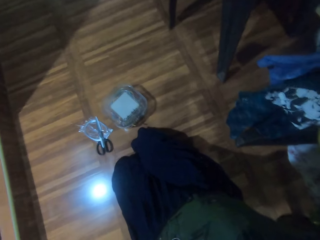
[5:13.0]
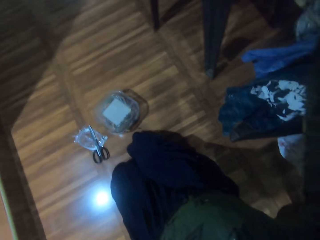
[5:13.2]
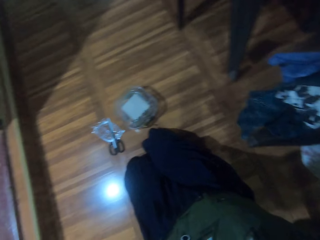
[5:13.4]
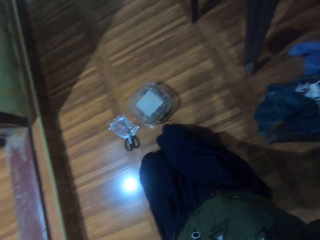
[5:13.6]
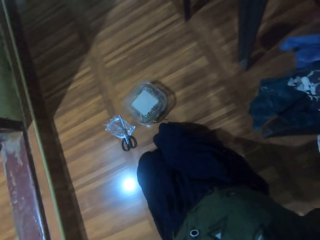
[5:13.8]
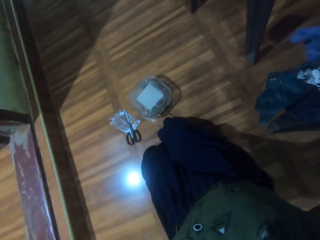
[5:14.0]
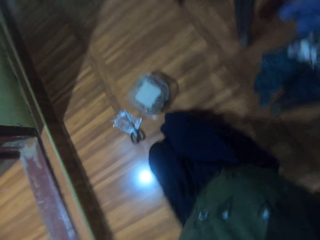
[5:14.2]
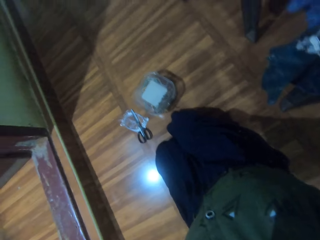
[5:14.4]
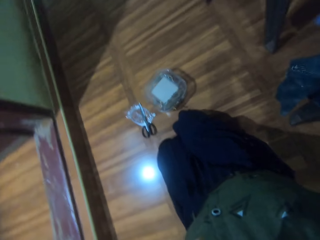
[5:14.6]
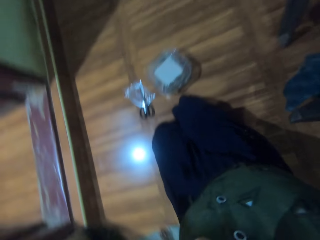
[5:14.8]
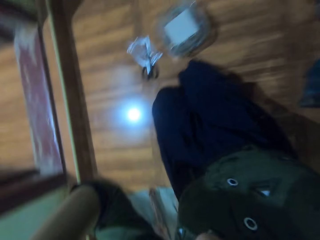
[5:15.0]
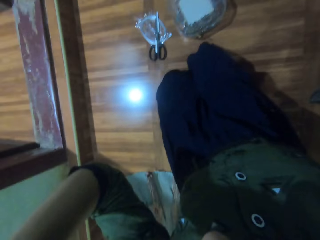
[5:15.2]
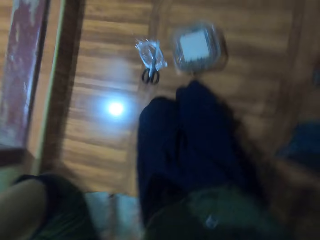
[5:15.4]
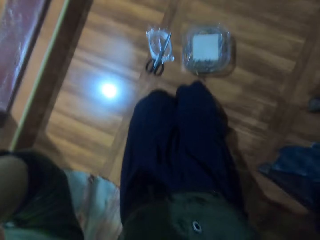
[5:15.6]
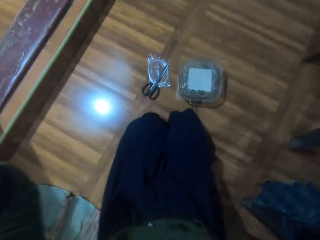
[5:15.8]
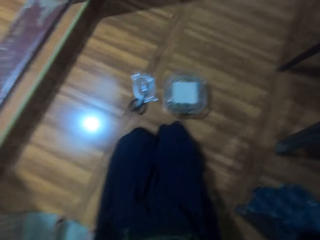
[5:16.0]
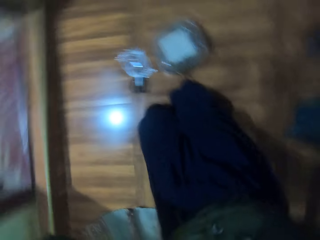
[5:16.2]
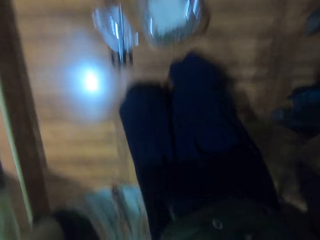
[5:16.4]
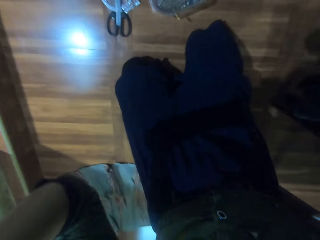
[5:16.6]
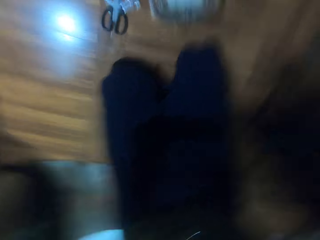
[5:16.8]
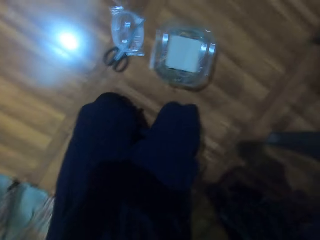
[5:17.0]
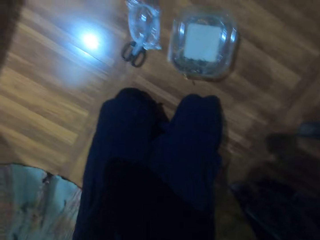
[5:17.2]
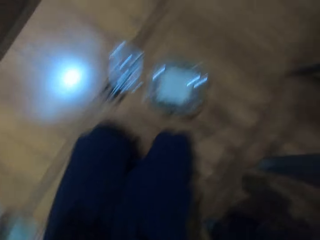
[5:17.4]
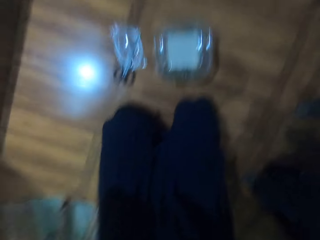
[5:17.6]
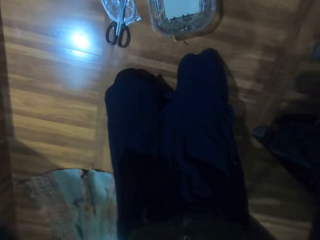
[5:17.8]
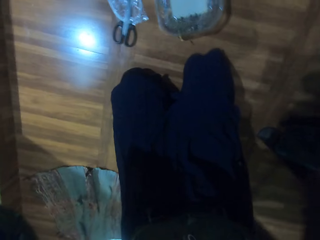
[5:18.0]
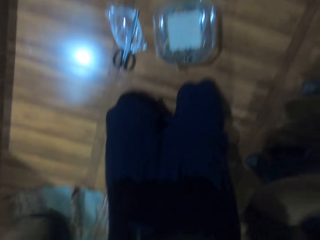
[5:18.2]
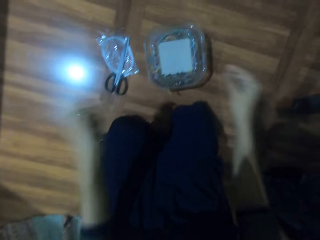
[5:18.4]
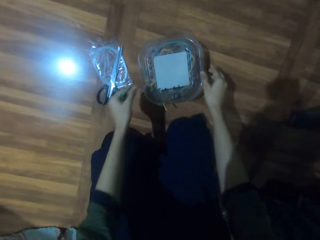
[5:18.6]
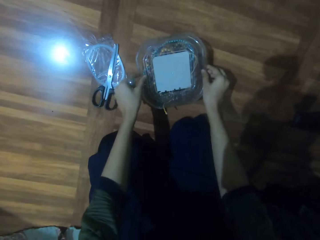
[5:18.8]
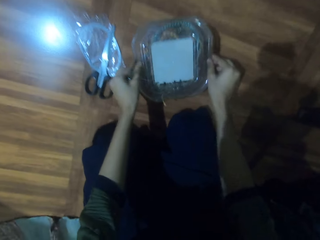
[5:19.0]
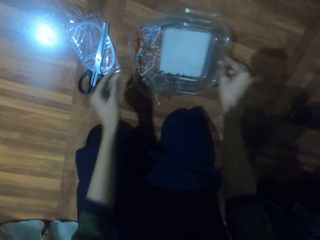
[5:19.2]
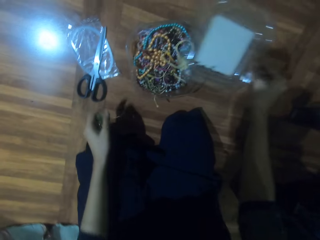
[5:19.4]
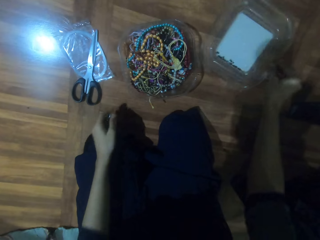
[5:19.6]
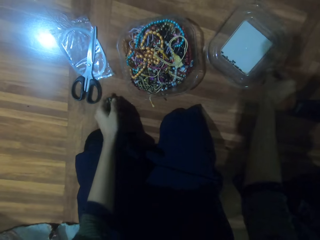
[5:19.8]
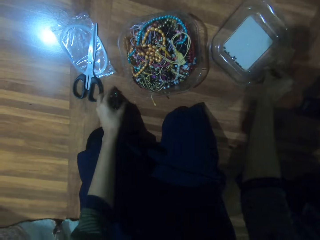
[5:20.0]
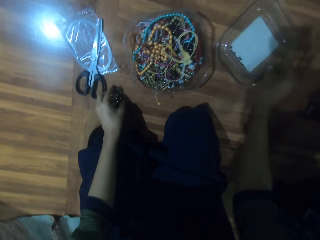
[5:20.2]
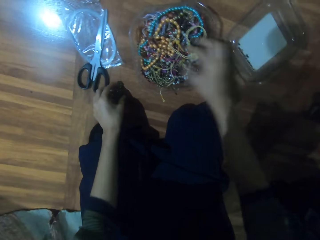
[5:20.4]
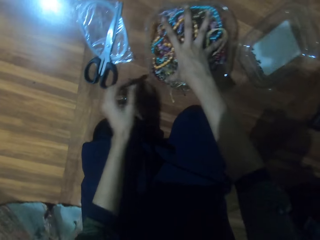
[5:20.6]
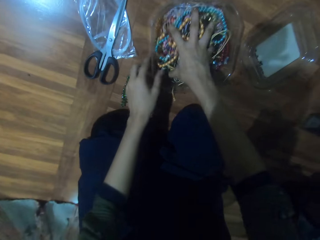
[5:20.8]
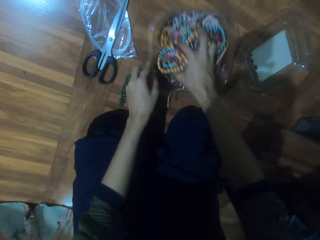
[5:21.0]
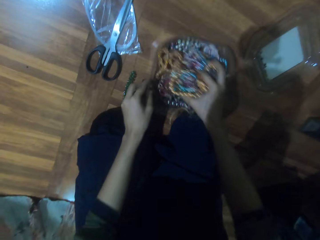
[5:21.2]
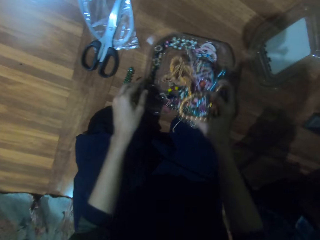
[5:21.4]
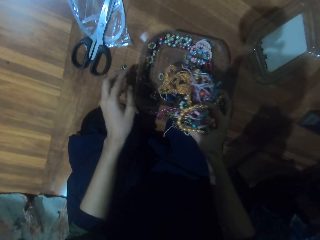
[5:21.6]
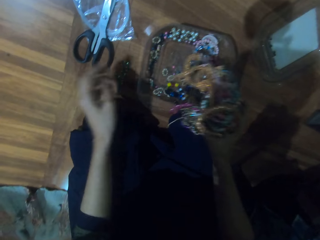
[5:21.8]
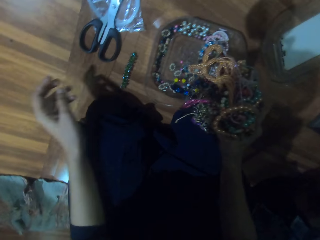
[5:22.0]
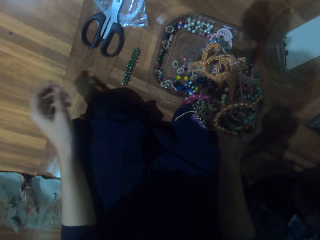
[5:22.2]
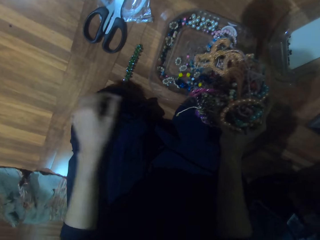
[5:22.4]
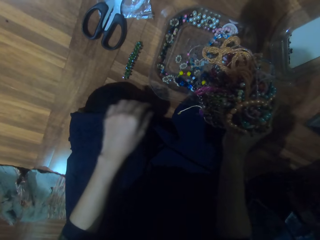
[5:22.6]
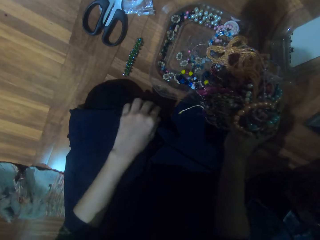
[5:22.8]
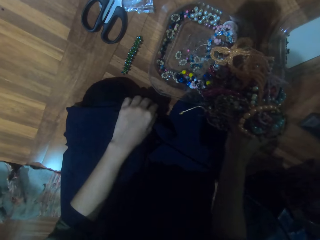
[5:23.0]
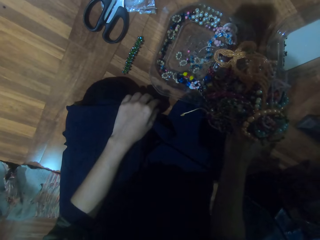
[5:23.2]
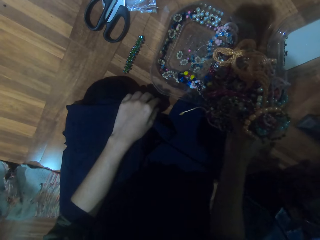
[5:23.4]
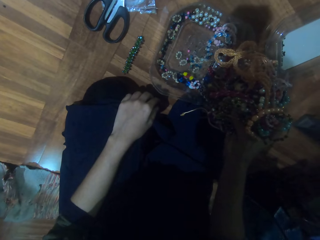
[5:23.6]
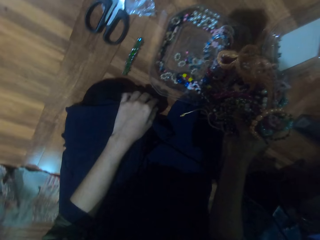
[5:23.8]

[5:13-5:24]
The camera wearer removes the jewelry lid and holds the jewelry with the left hand. They open the box. They put the jewelry lid on the floor, put the jewelry on the floor, grab the jewelry in the container, pull the jewelry container and hold the jewelry.

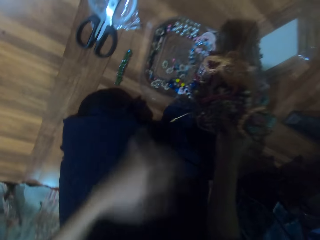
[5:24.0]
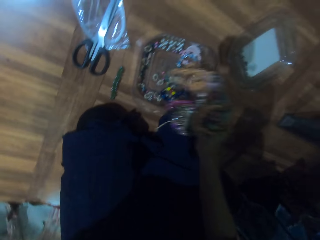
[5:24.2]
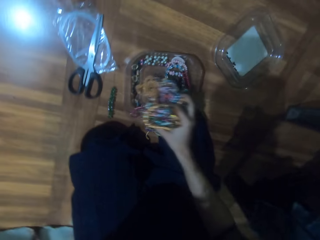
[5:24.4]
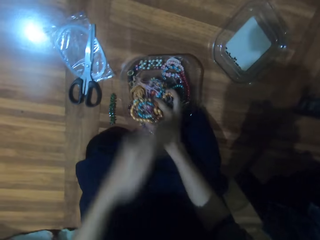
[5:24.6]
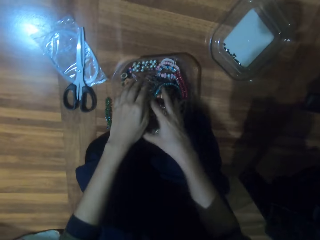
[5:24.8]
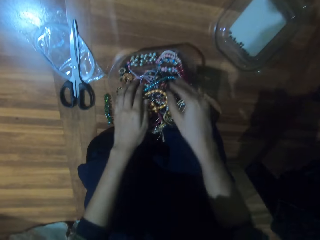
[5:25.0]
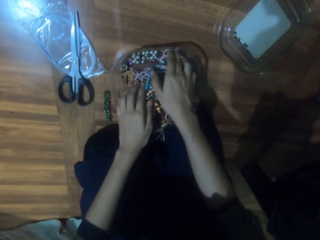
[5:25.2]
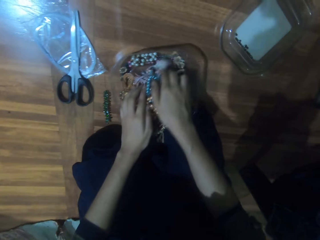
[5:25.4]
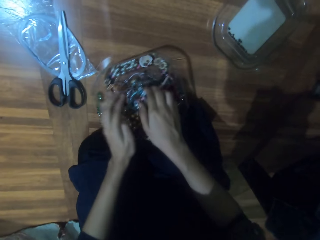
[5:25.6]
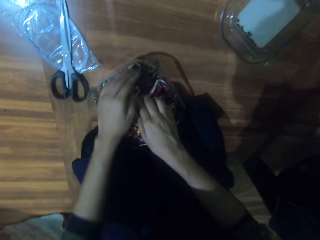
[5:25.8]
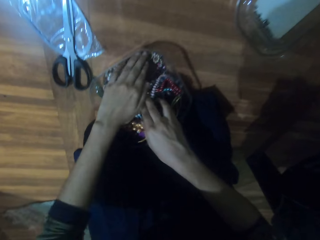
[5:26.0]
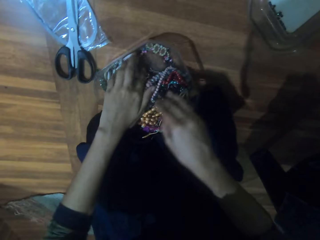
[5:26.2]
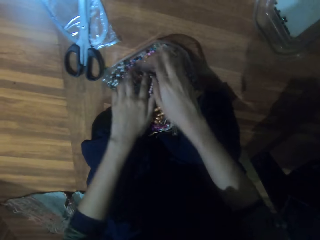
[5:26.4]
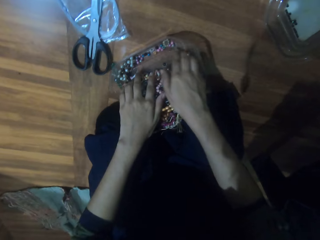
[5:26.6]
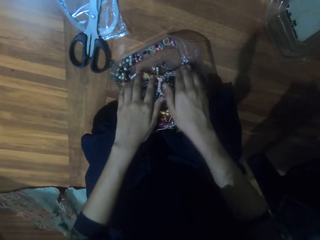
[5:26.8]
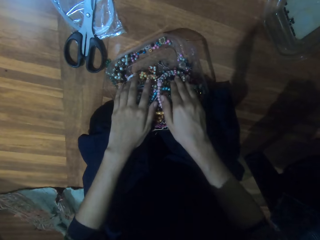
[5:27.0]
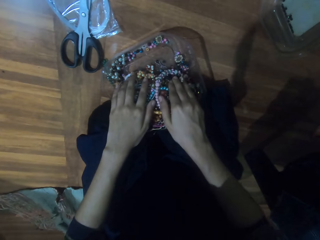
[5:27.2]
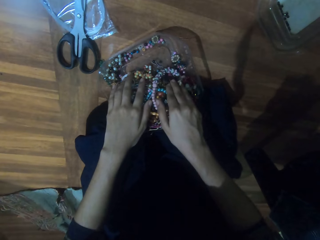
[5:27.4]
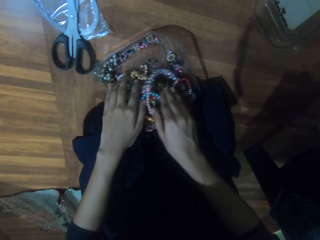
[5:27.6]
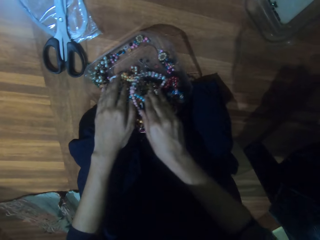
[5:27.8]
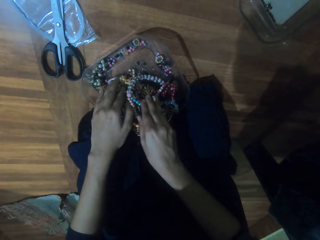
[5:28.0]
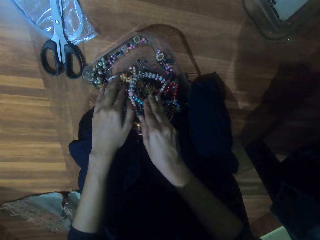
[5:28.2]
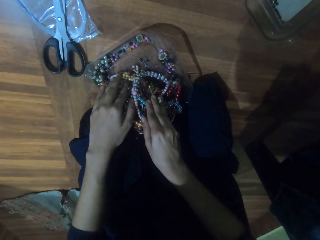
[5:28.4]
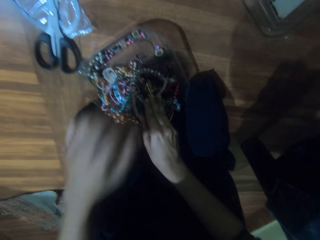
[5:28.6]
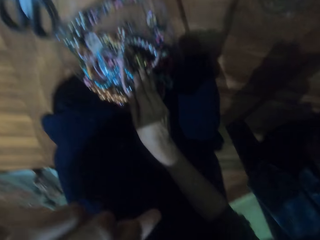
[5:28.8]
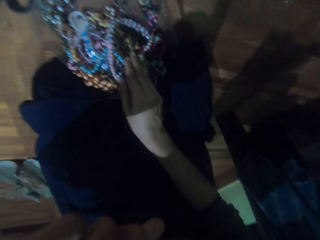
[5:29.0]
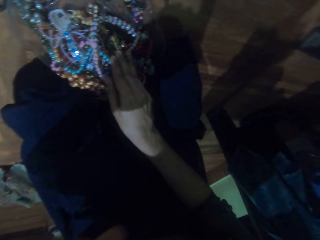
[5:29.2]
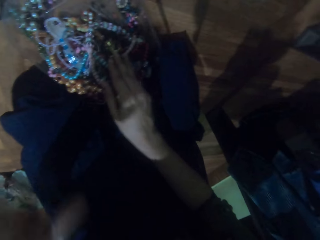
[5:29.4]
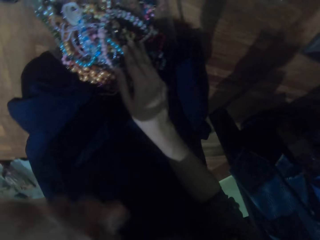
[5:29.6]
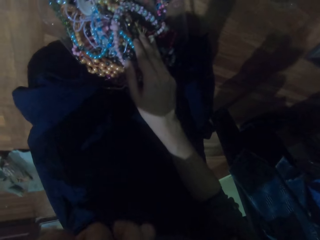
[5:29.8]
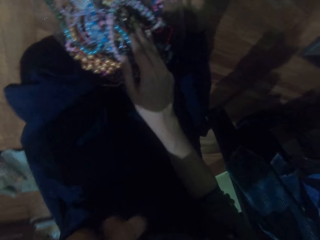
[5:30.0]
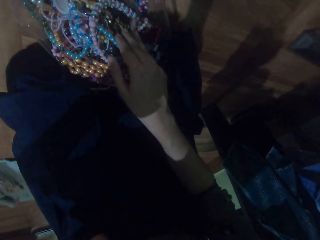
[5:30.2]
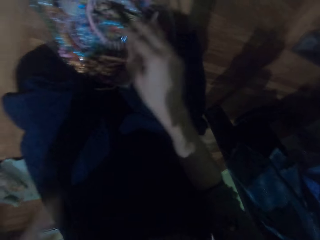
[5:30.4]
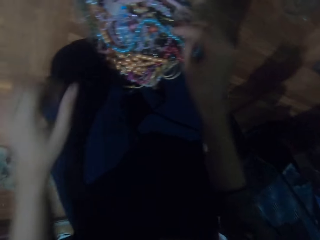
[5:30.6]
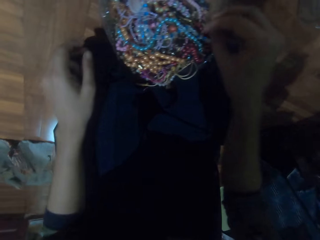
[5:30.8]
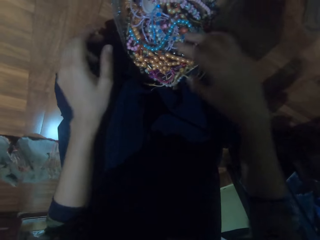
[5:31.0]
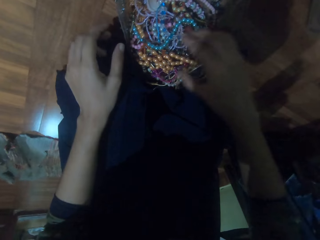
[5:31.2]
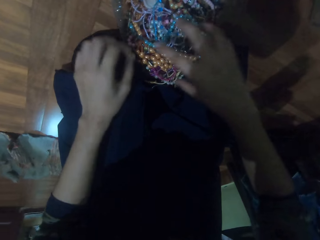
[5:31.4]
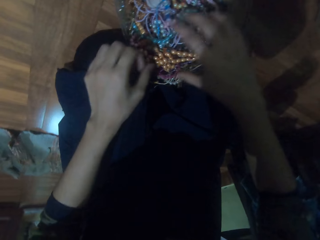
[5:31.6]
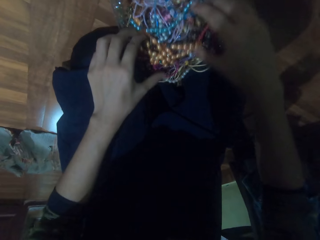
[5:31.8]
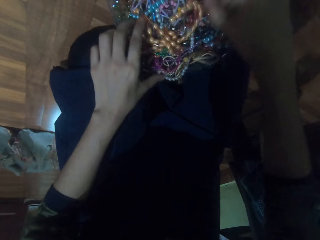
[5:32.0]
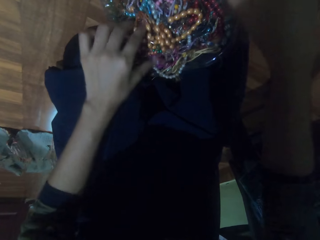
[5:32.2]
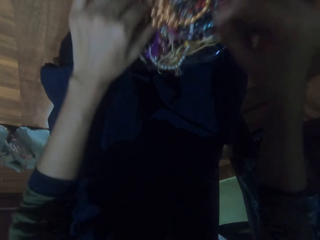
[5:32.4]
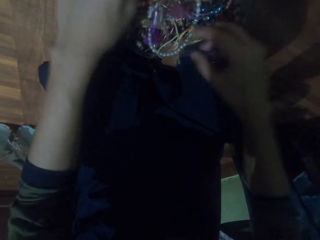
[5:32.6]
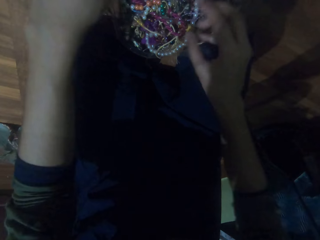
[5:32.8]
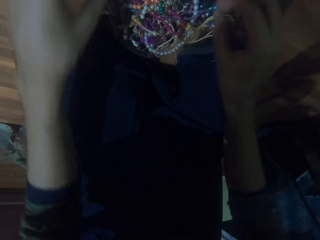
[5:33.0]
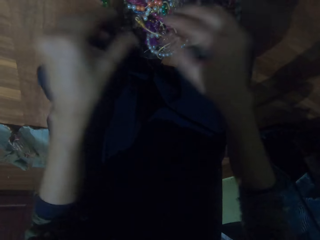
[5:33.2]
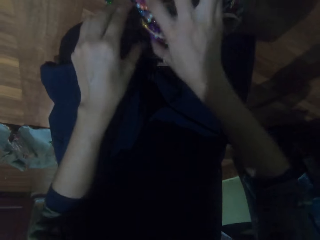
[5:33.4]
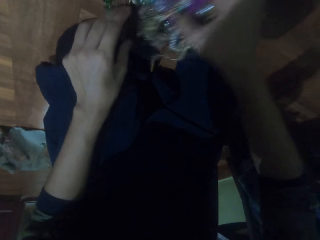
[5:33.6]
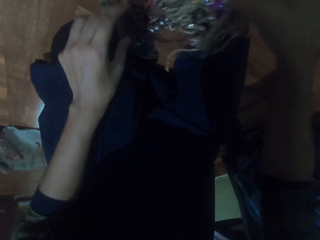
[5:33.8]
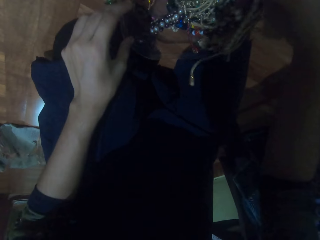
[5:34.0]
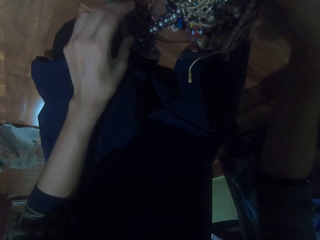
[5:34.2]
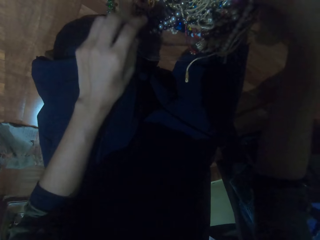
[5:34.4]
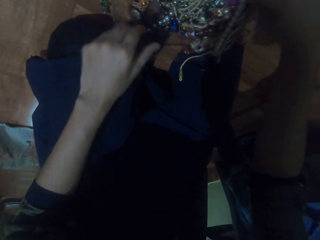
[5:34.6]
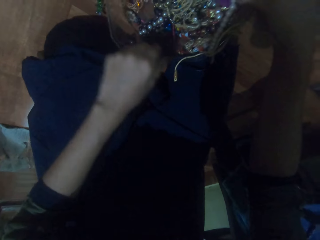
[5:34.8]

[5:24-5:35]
The camera wearer drops the jewelry in the container. They take the beads. They search the jewelry container. They hold the jewelry against the container. They touch the face with the left hand. They hold the jewelry against the container. They search the jewelry container.
